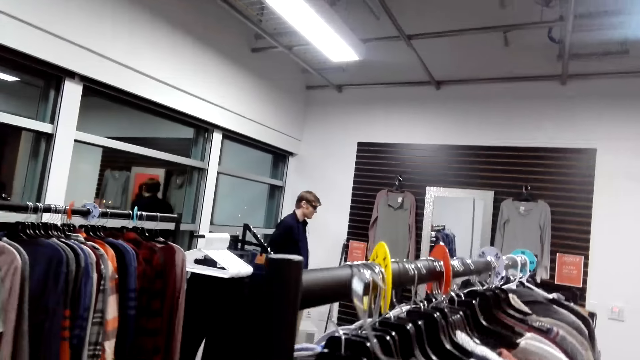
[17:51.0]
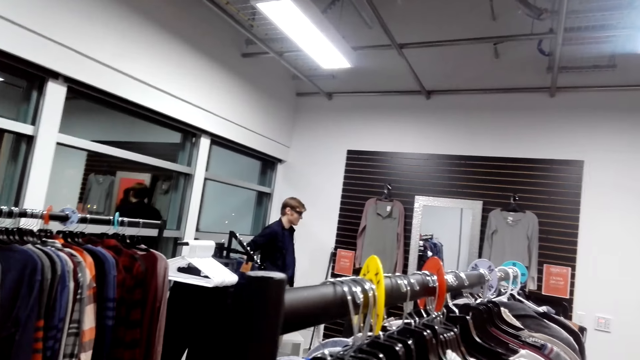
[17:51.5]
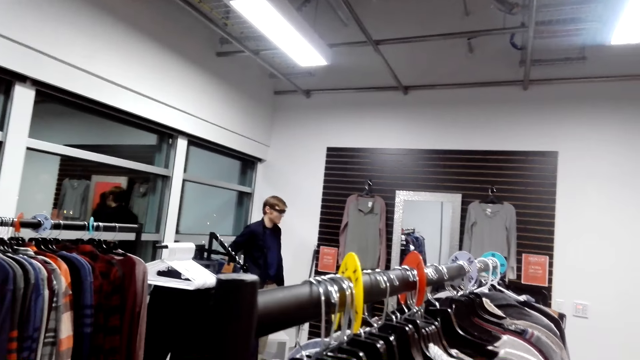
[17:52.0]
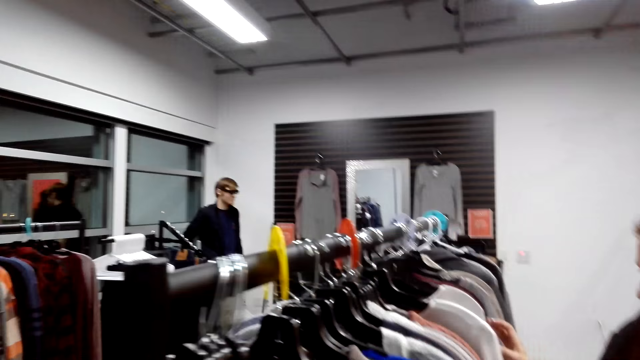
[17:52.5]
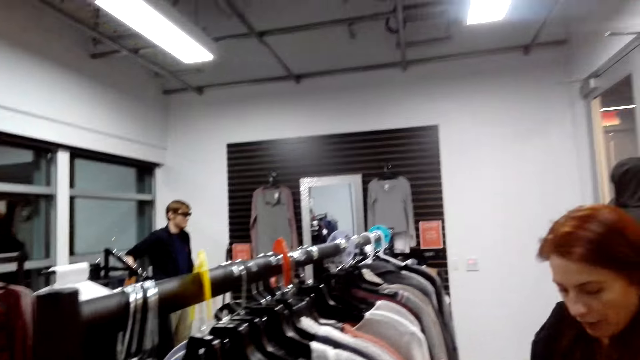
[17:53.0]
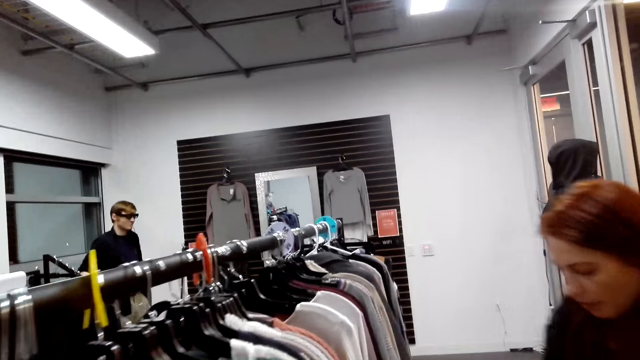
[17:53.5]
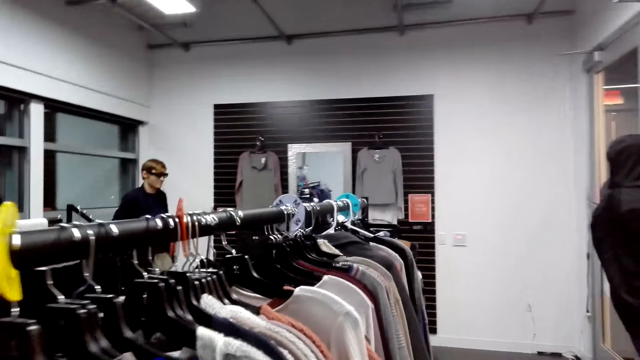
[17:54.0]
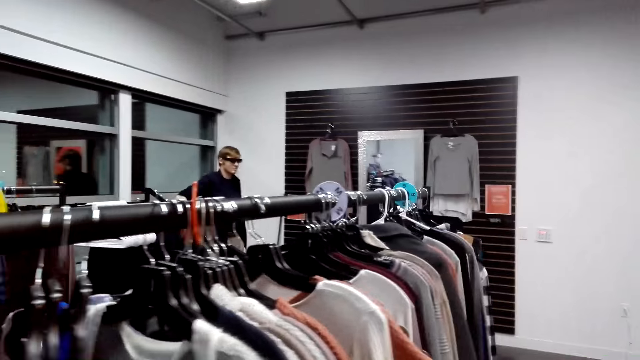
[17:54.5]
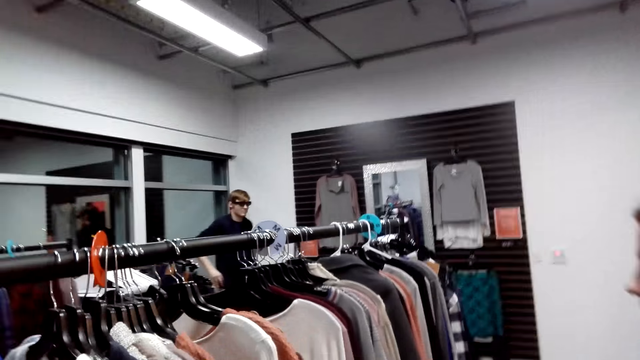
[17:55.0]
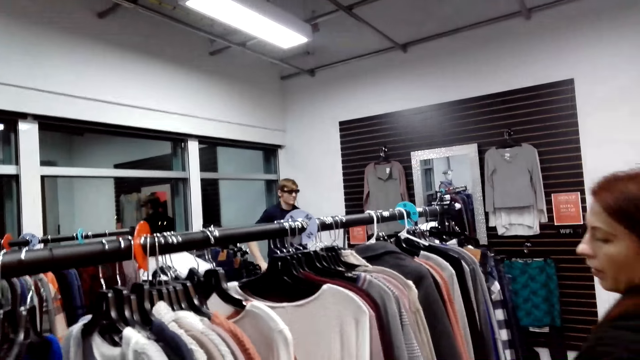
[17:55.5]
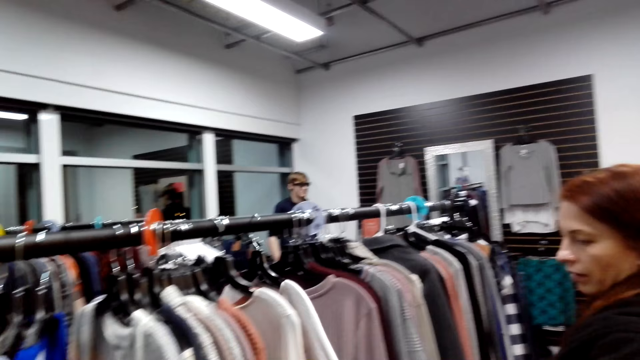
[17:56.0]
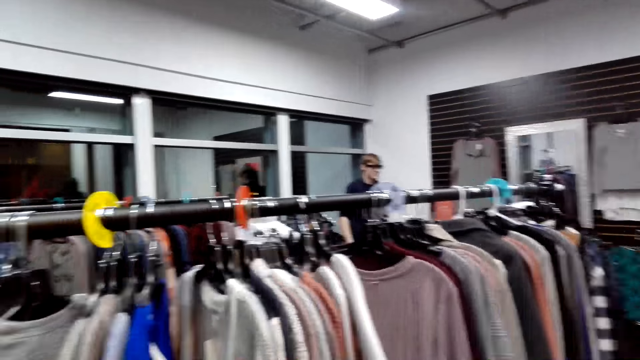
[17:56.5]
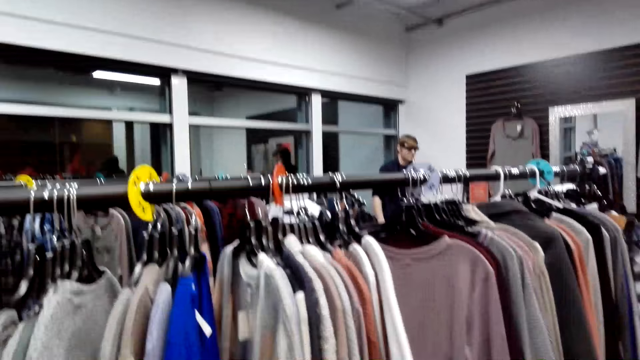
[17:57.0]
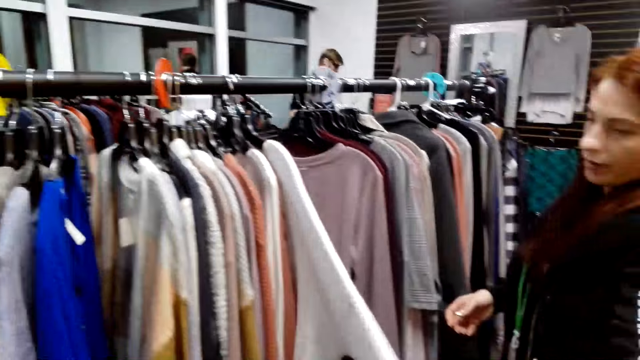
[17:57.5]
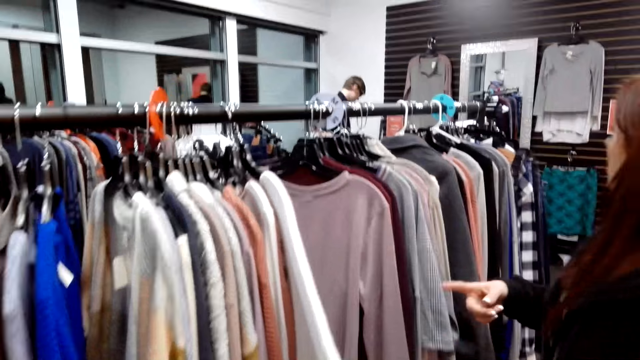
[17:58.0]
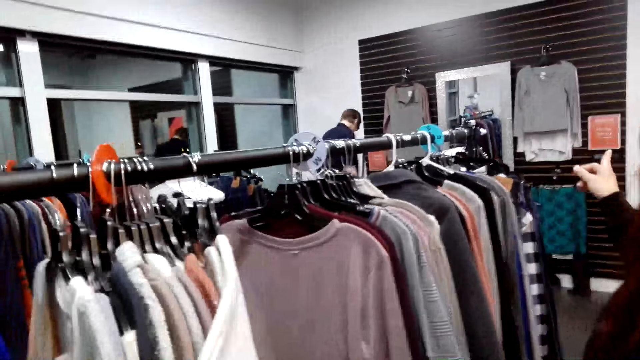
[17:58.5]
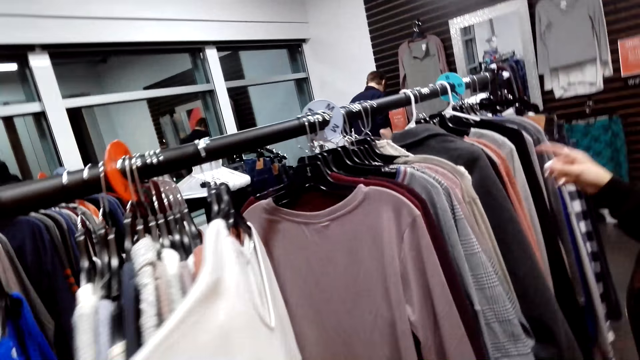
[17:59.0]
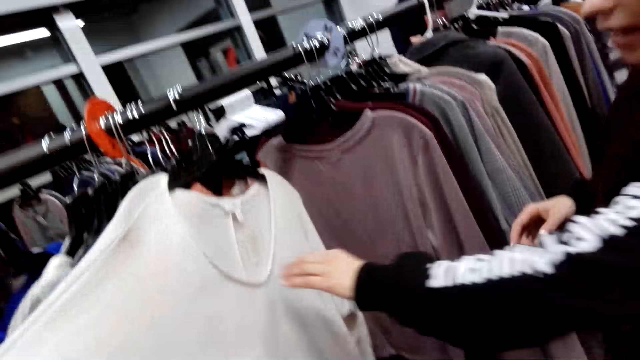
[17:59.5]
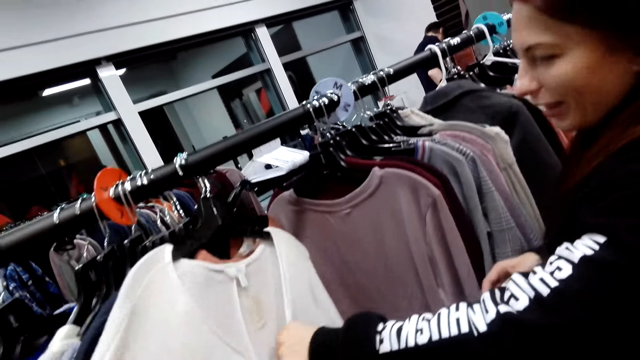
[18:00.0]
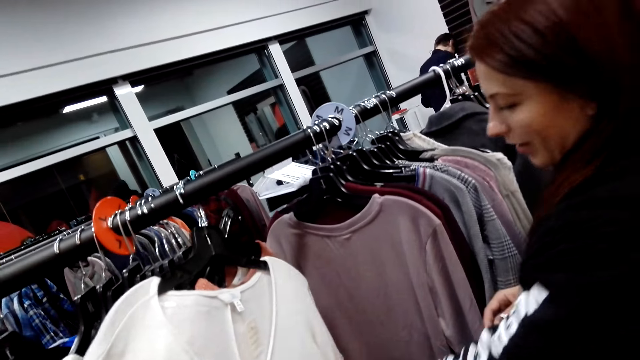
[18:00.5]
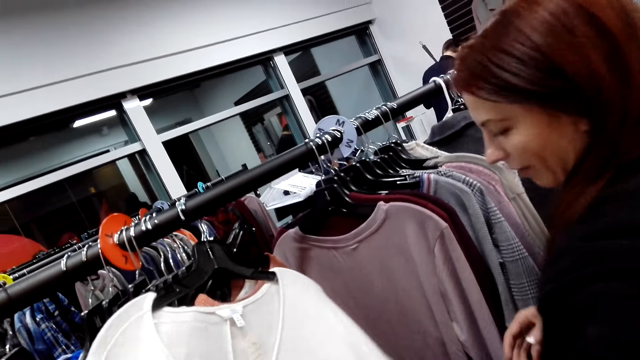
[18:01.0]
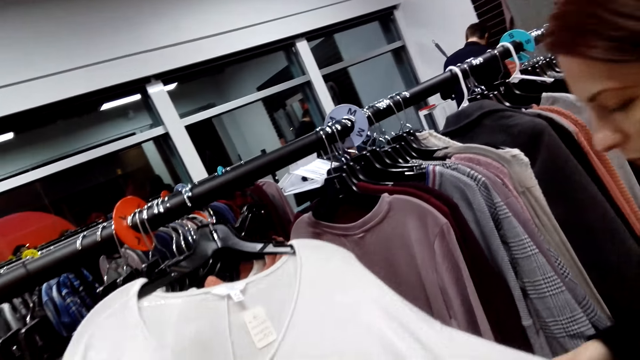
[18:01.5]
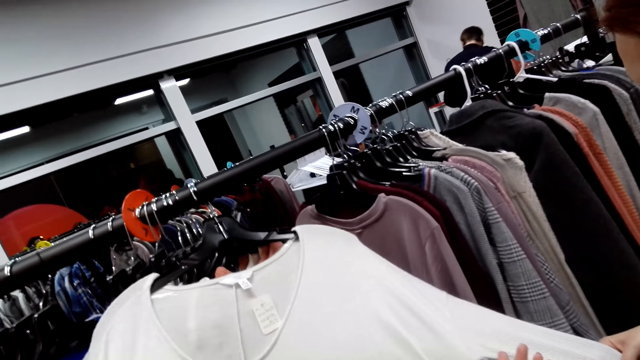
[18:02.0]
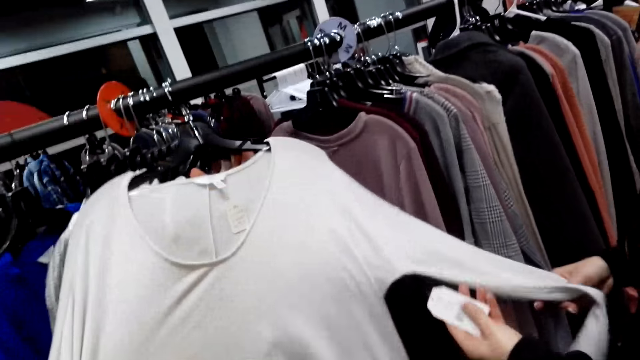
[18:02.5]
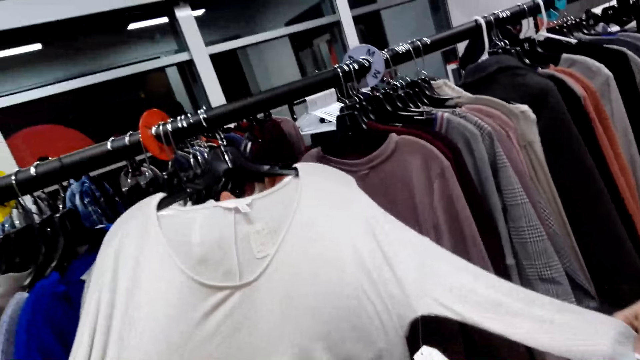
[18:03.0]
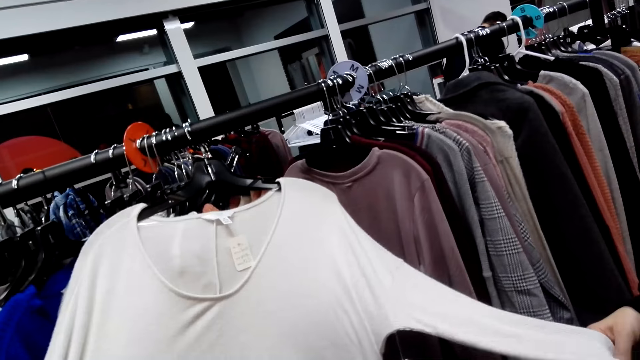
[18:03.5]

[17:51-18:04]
A lady picks the cloth and looks at the clothes. The camera wearer hangs the cloth. They step forward. The lady touches the cloth and looks at the cloth. The camera wearer moves the cloth. The lady moves the hand and looks at the cloth.

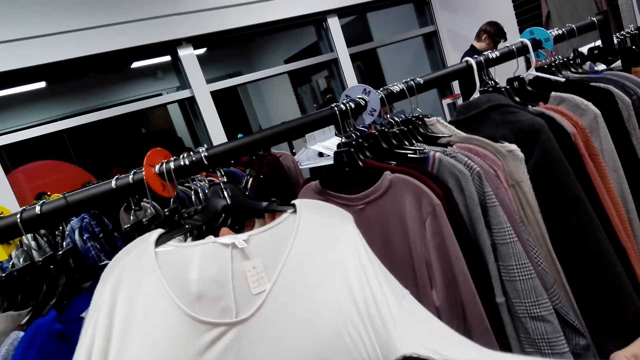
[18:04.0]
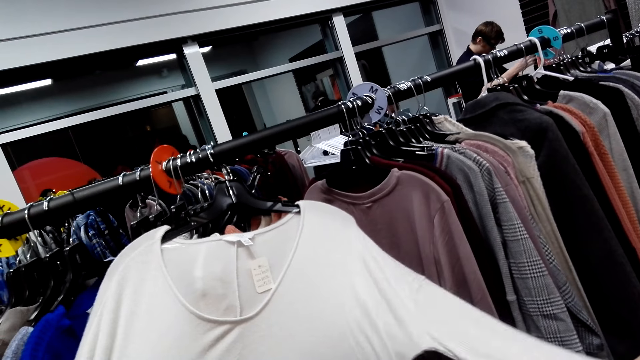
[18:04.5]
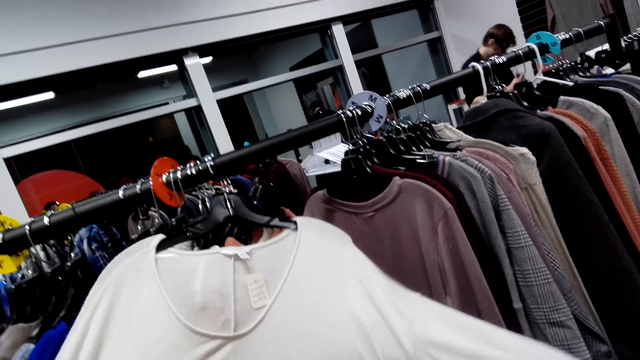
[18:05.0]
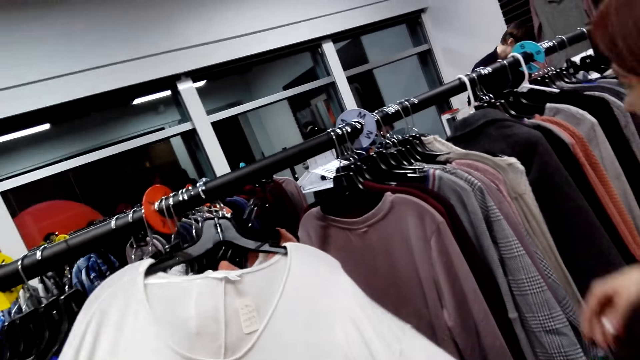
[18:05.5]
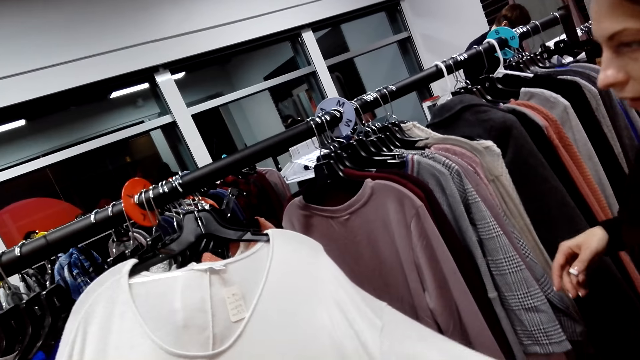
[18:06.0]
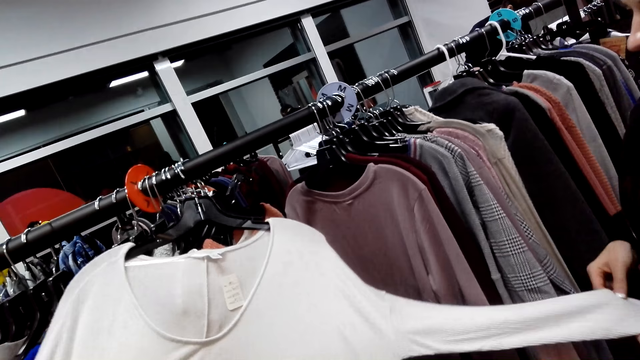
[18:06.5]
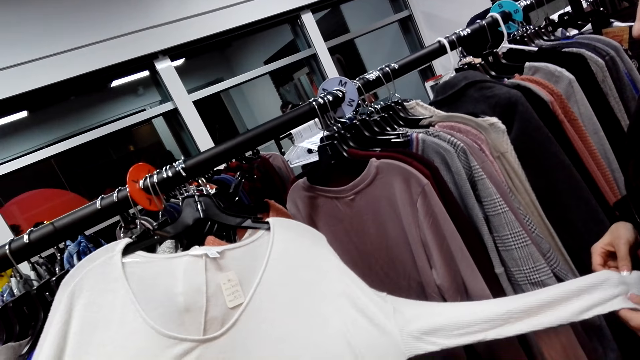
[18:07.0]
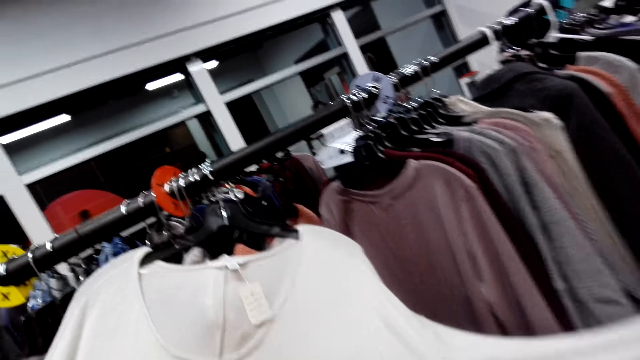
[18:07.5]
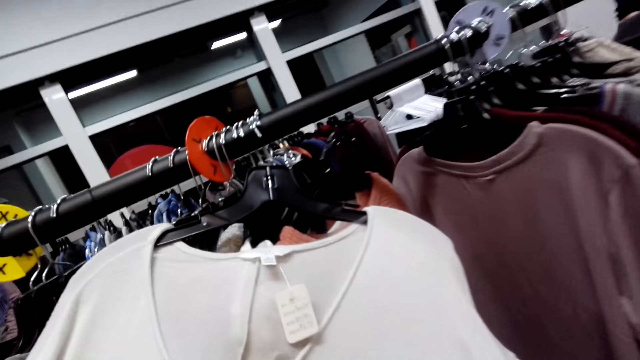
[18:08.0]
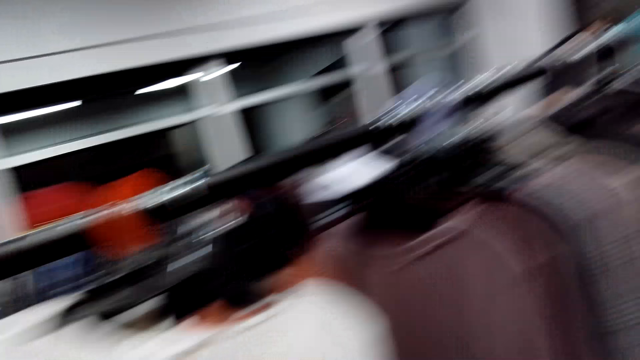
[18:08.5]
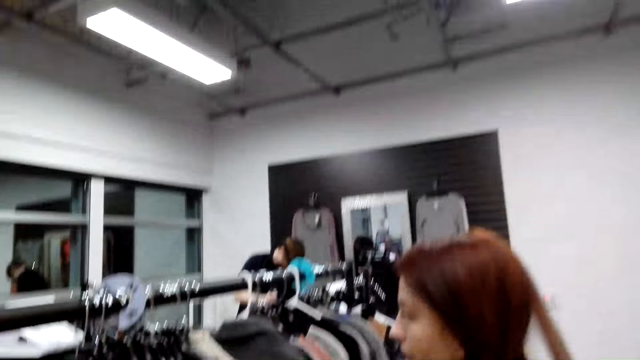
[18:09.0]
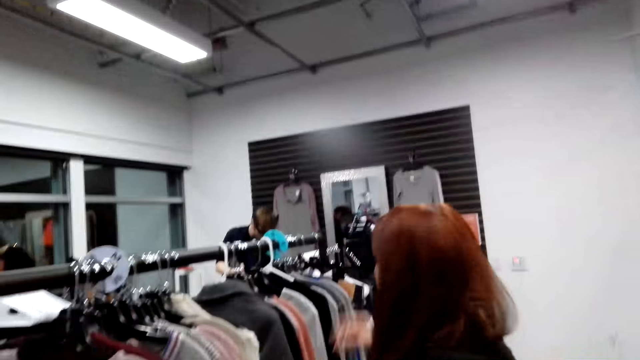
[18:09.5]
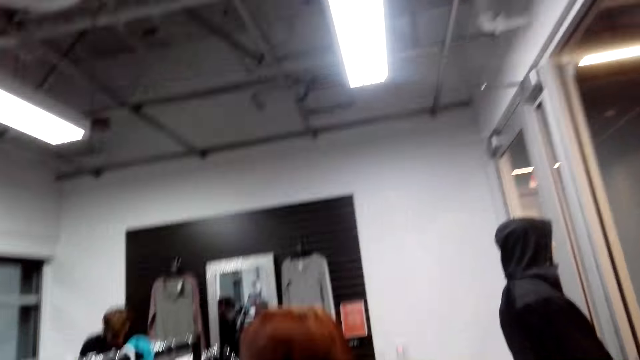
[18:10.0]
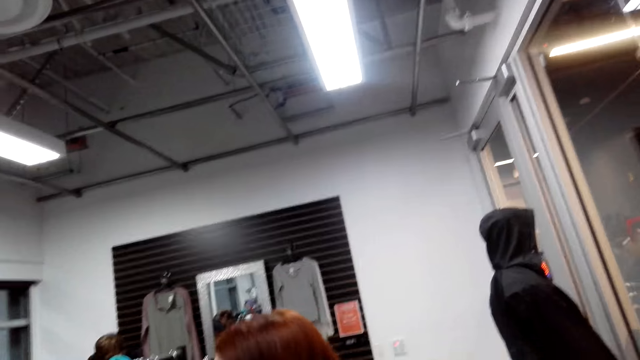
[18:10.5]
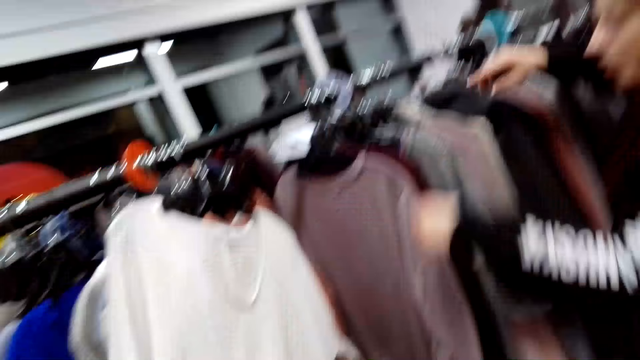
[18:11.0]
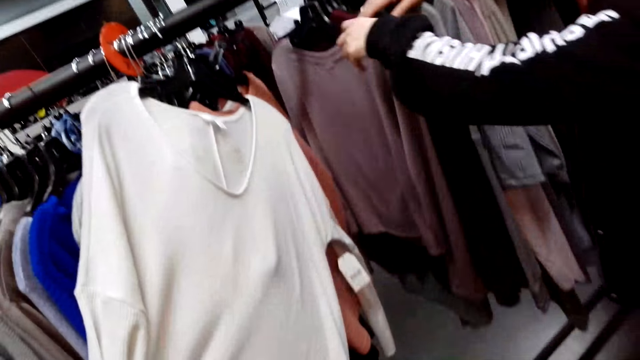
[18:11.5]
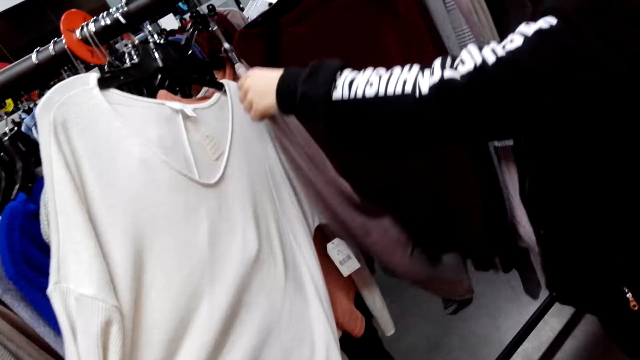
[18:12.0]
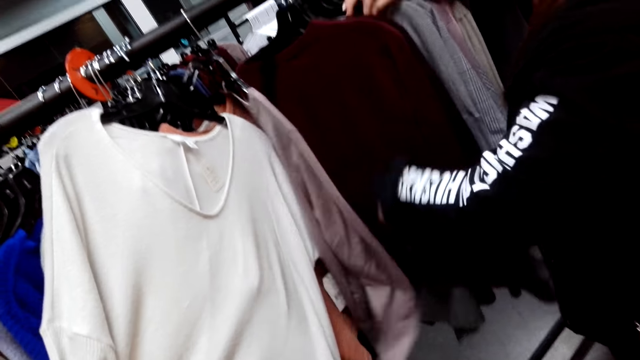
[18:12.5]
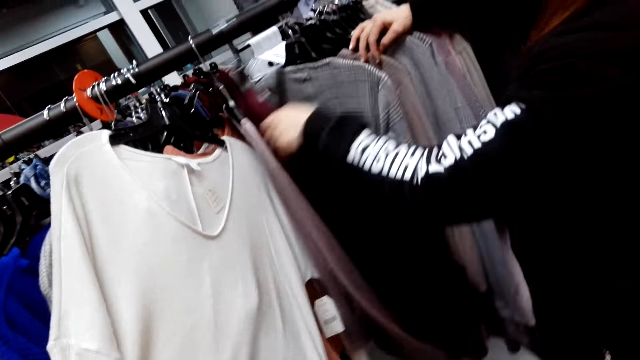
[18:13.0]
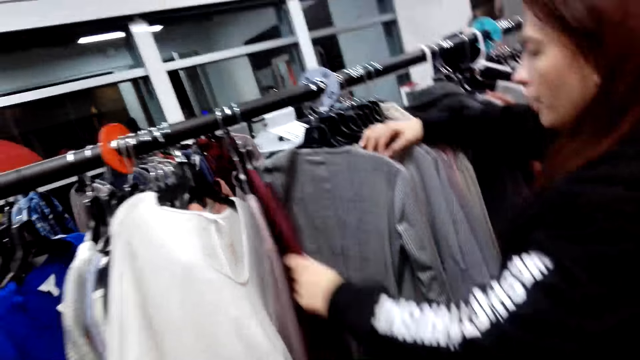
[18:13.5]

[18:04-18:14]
A man does something. The camera wearer looks at the cloth. They look around. They look around again. A lady moves the clothes.
